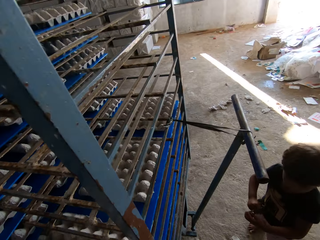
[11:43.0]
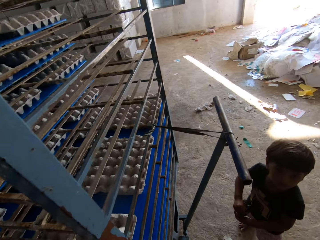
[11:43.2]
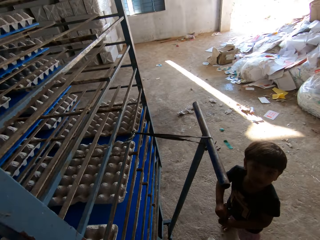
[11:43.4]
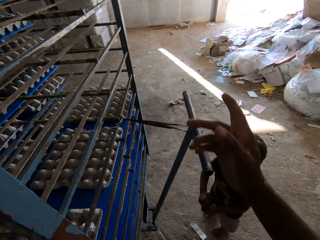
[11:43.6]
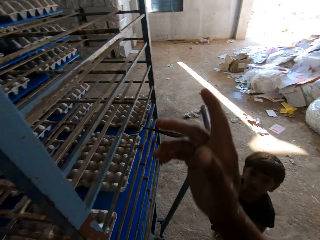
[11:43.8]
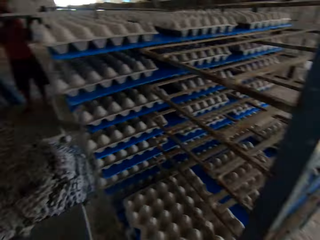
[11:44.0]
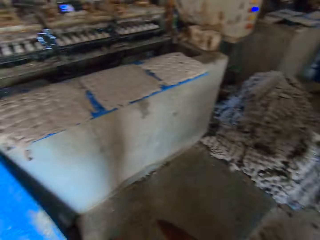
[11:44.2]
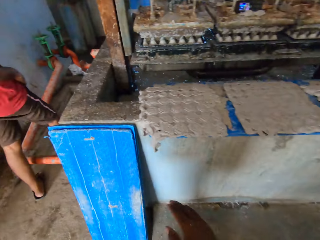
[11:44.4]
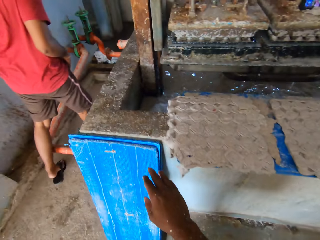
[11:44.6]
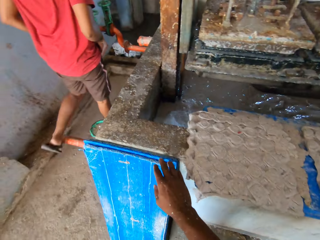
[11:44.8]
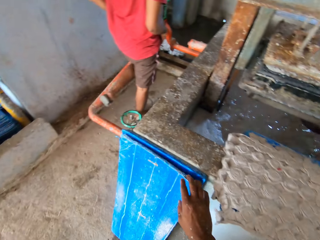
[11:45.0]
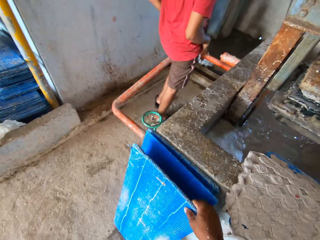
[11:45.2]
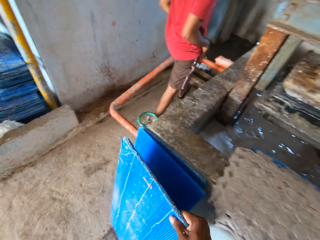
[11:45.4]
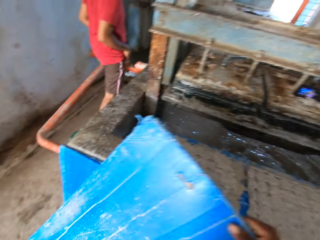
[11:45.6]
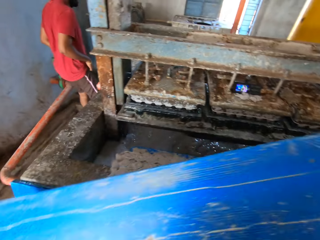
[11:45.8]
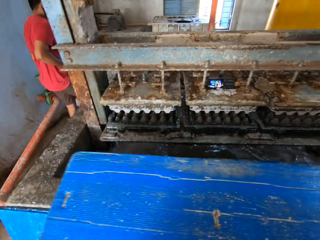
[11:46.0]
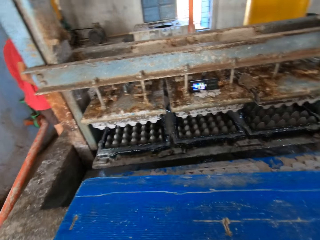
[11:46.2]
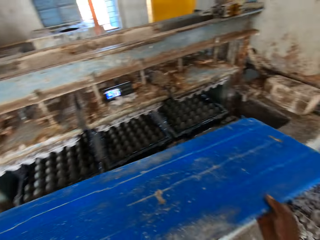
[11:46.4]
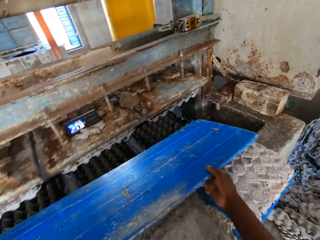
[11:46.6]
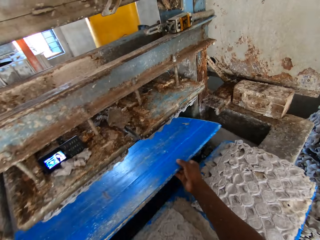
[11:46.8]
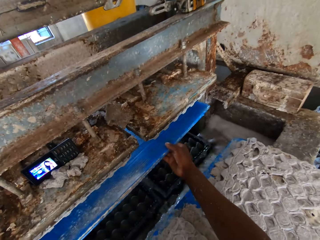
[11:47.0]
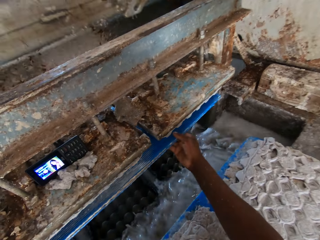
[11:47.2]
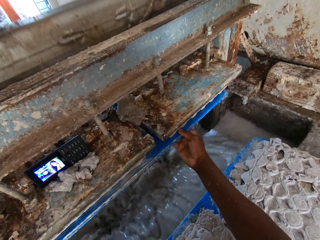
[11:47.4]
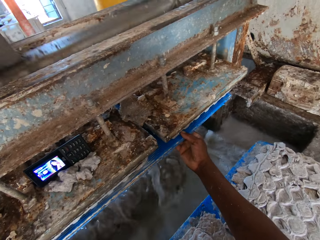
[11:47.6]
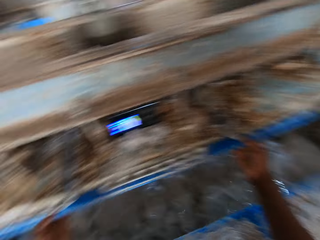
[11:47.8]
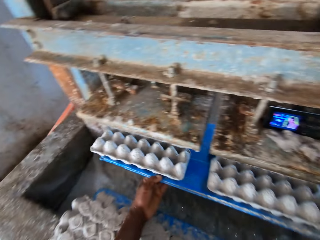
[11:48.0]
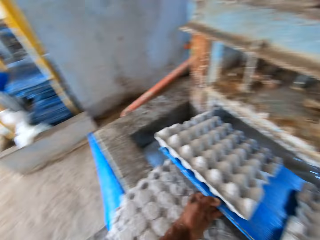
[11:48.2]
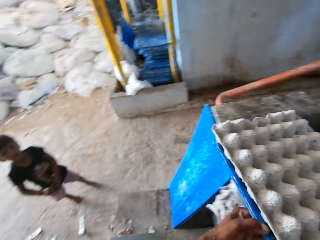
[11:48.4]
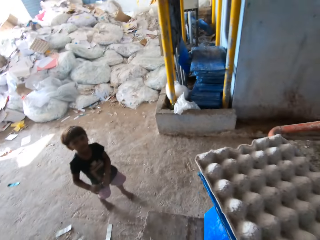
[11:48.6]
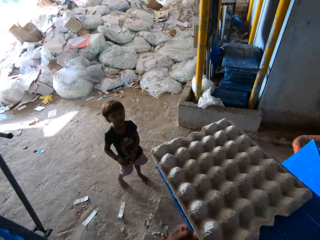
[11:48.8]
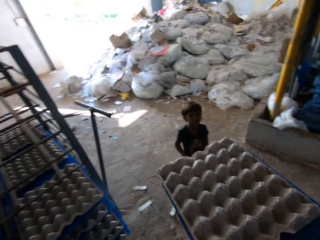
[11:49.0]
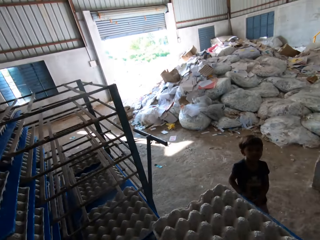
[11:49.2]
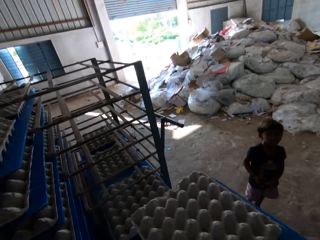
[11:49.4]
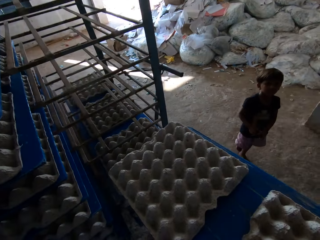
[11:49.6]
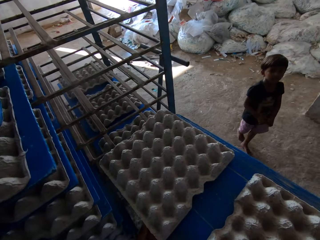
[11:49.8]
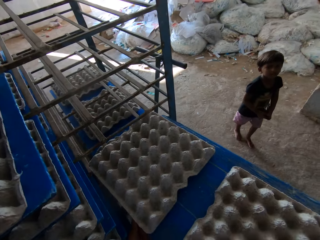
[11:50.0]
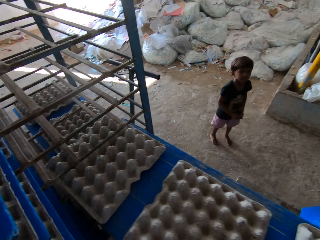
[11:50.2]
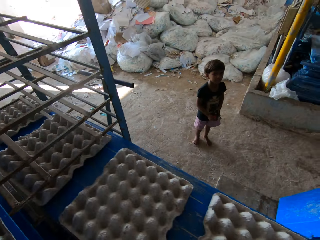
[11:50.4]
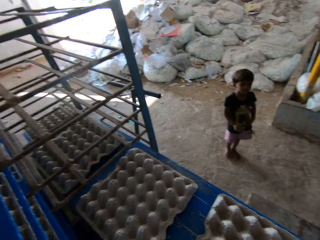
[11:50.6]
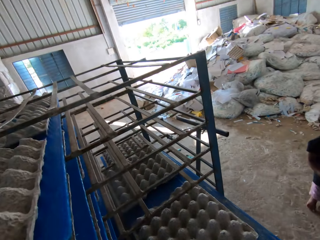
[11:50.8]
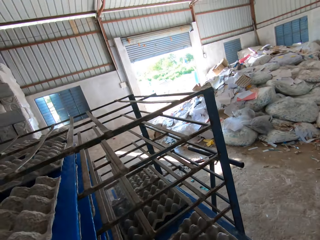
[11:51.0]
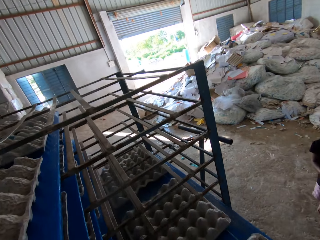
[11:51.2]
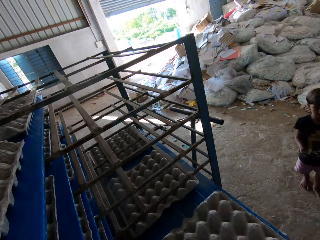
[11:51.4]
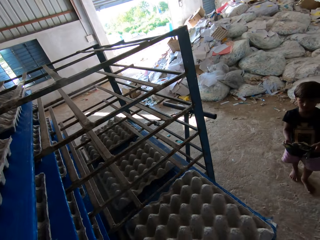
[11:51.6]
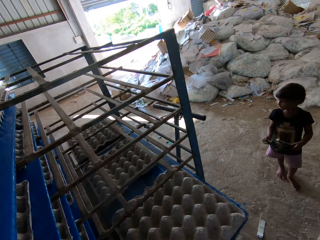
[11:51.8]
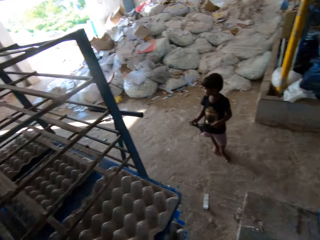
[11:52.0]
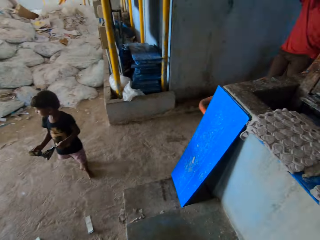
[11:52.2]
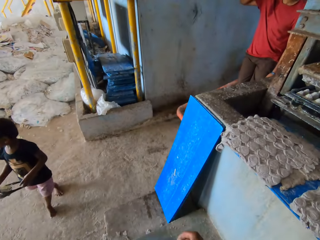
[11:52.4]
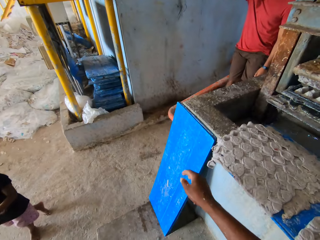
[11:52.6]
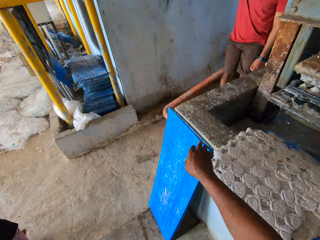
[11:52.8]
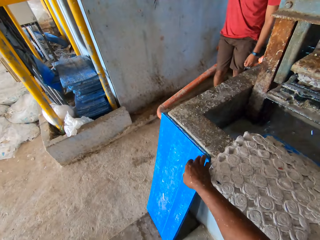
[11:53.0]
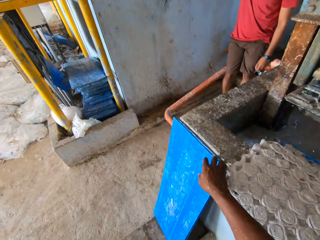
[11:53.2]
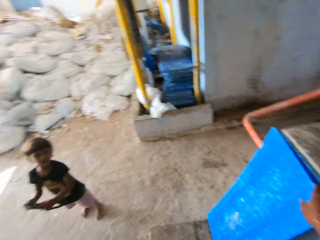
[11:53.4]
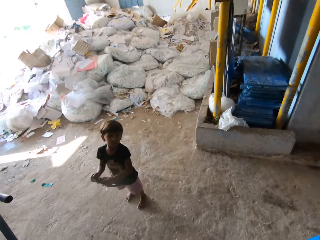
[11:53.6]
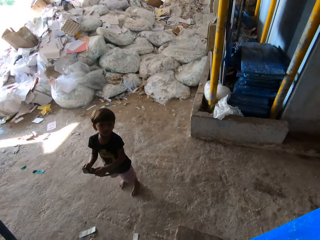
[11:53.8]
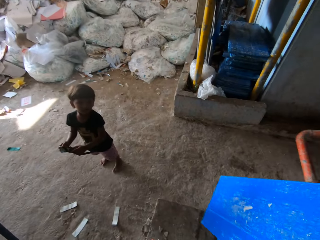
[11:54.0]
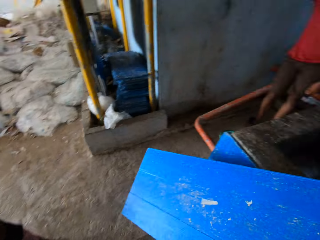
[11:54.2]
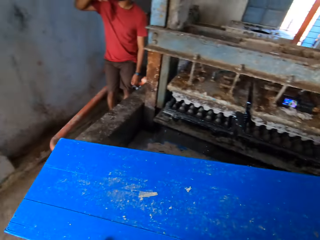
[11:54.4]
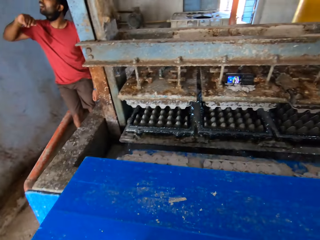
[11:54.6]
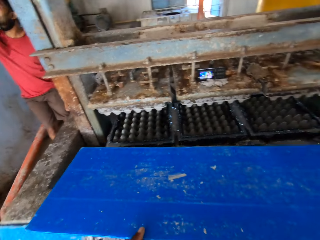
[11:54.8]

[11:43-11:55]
The camera wearer interacts with the boy. He converses with the child. He turns back. He picks up a plastic sheet or board from the stack of plastic sheets on the floor with his right hand. He places the board on another board with spoilt trays. He places the plastic sheet in the egg tray machine with his hands. He takes out the plastic sheet from the egg tray machine with his hands. The boy interacts with the camera wearer. The camera wearer converses with the child. He places the plastic sheet of egg trays in the rack with his hands. He converses. He walks forward. He picks up a plastic sheet from the stack of plastic sheets on the floor with his right hand.

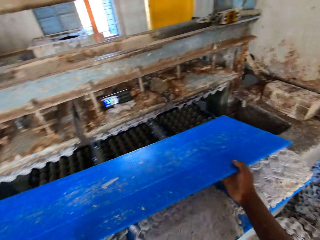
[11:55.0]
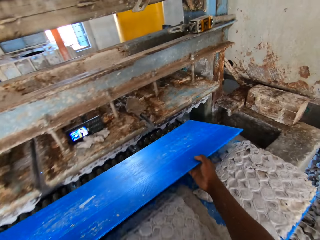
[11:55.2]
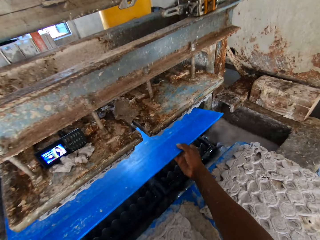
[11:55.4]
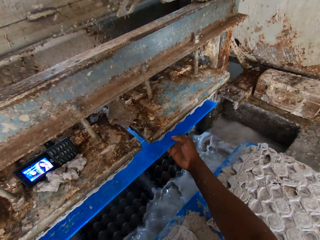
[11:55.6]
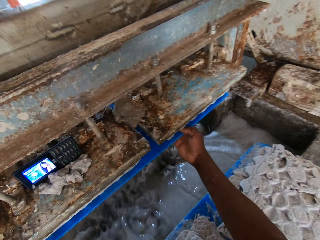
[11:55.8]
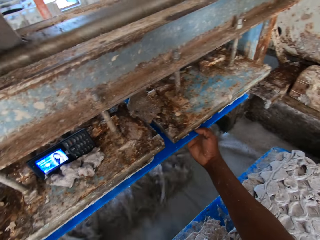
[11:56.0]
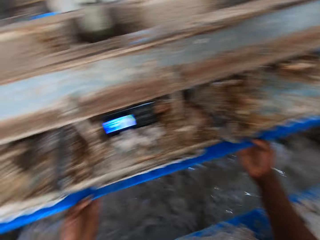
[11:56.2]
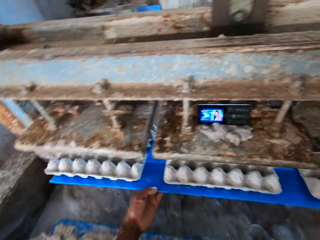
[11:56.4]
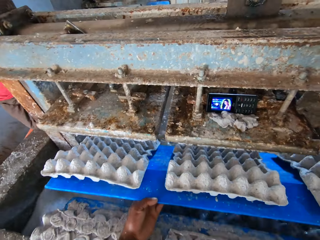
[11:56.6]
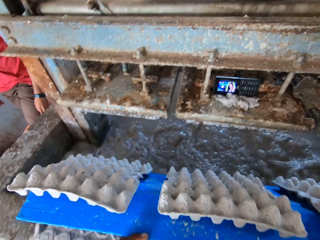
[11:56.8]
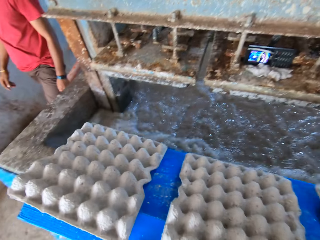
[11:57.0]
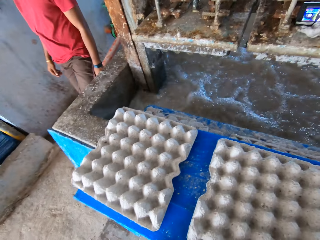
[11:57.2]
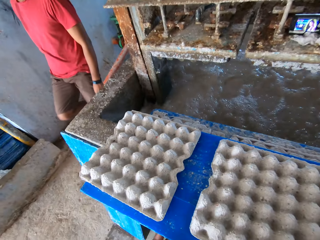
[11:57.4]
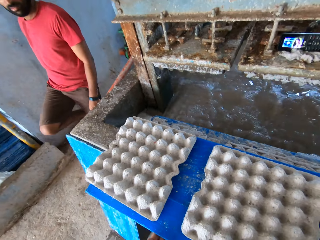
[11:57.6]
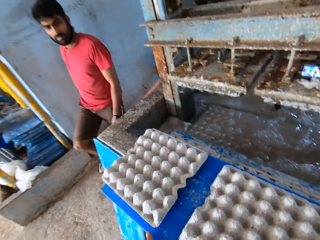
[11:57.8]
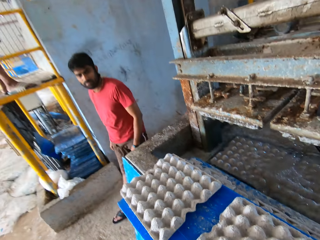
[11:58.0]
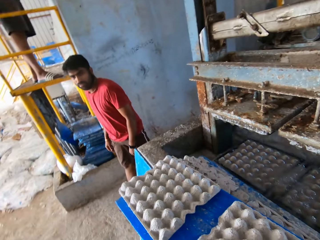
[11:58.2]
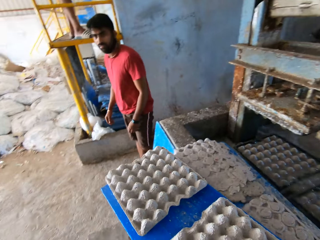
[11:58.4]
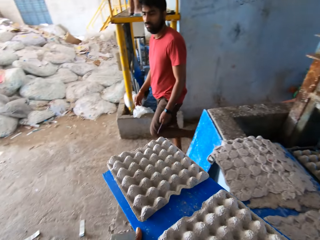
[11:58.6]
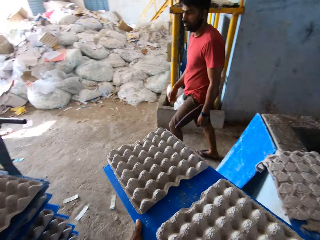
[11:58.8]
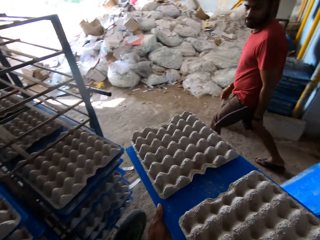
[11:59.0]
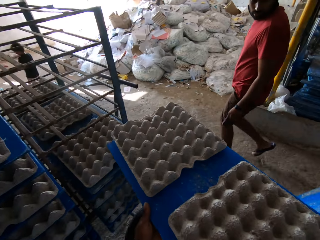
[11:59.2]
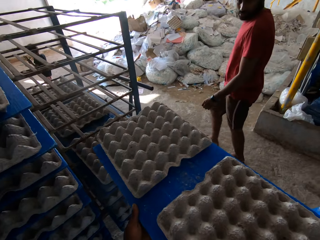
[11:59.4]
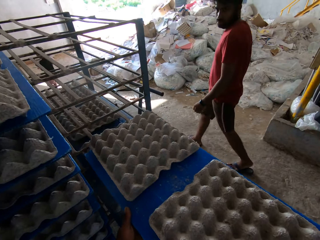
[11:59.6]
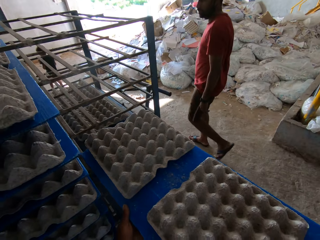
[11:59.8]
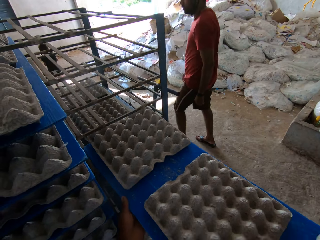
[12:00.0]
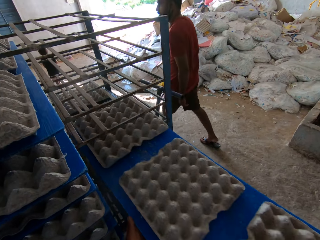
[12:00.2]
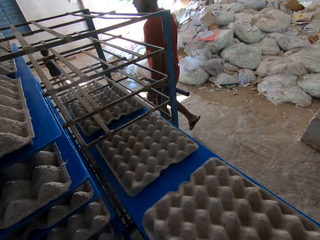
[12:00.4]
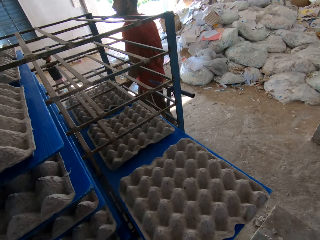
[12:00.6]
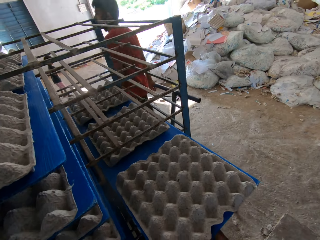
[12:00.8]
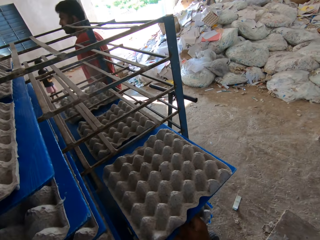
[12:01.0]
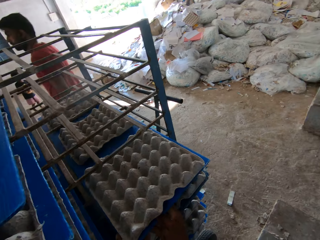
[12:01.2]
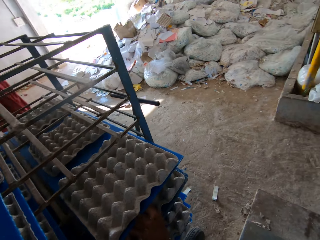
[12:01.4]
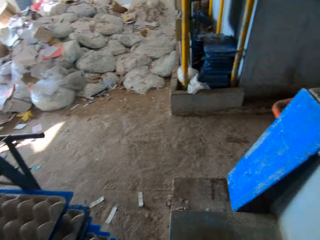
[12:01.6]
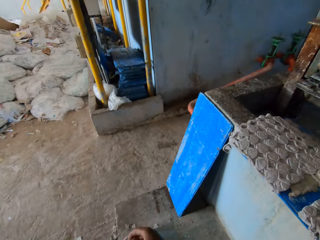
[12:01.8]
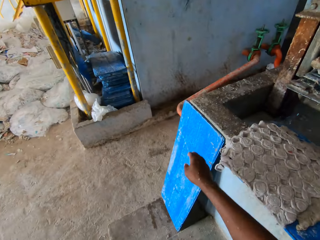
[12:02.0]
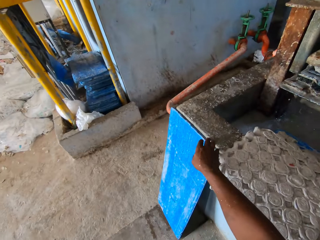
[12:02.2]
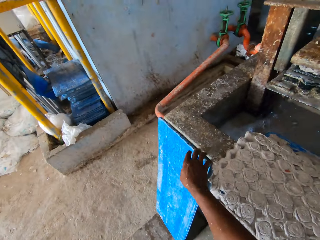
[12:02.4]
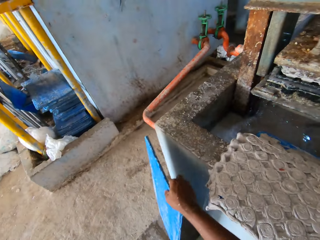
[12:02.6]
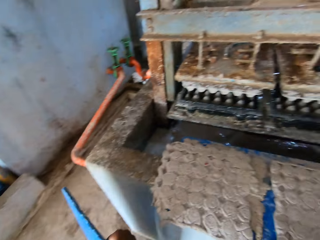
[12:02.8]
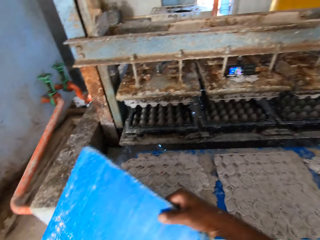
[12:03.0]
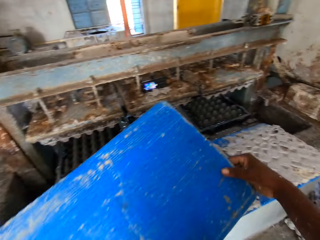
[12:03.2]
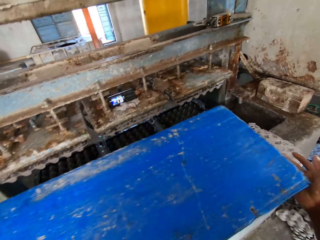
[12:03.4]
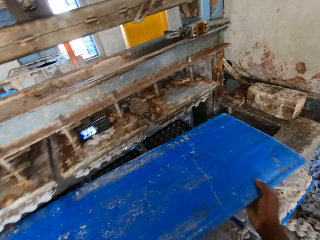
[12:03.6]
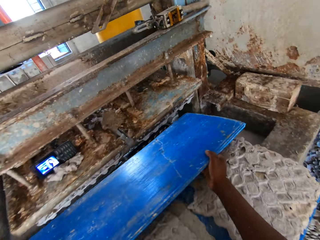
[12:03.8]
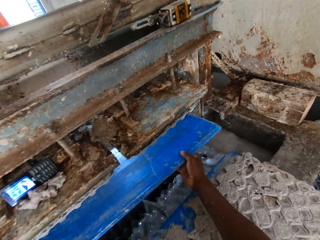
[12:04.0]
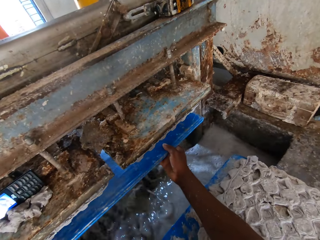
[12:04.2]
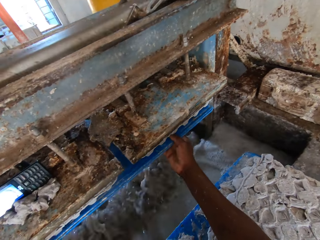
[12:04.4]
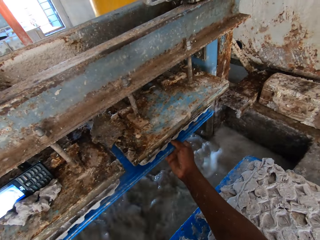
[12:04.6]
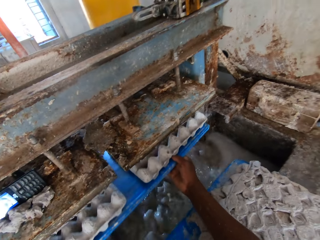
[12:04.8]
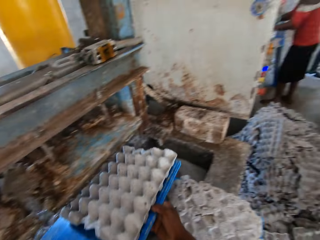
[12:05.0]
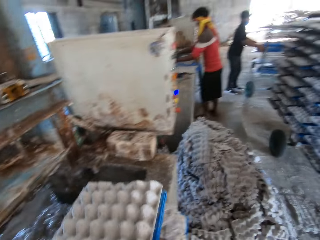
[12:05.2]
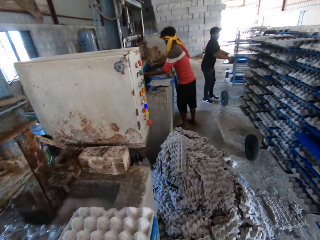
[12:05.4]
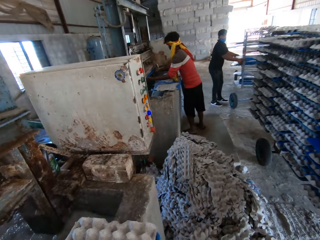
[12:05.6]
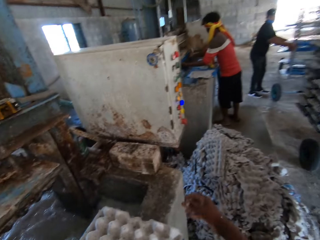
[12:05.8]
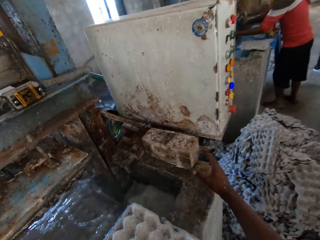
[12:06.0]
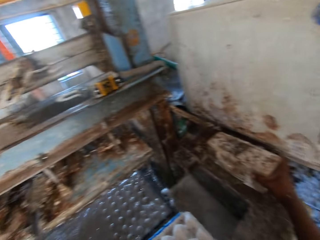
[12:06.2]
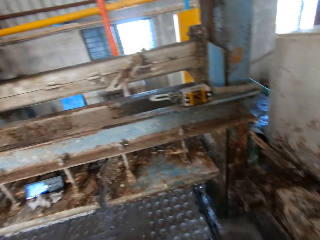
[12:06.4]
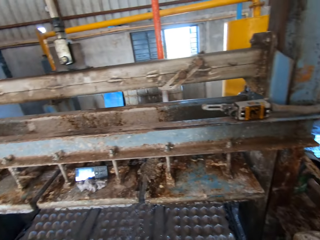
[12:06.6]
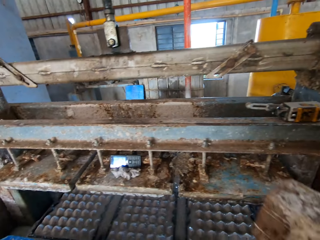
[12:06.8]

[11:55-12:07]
The camera wearer places the plastic sheet in the egg tray machine with his hands. He takes out the plastic sheet from the egg tray machine with his hands. The man walks past the camera wearer. The camera wearer places the plastic sheet of egg trays in the rack with his hands. He walks forward. He picks up a plastic sheet from the floor with his right hand. He places the plastic sheet in the egg tray machine with his hands. He takes out the plastic sheet from the egg tray machine with his hands. He places the board or plastic sheet with trays on another board with spoilt trays with his hands. He picks up a metal box beside the egg tray machine with his right hand.
